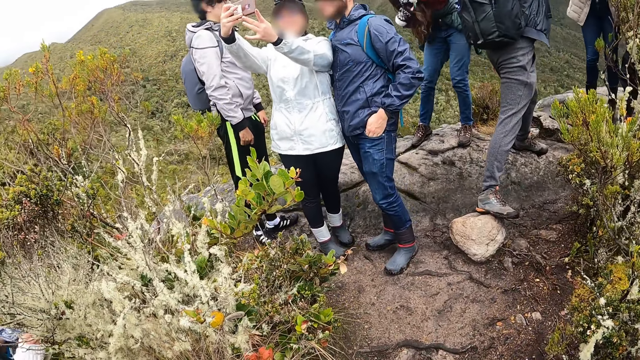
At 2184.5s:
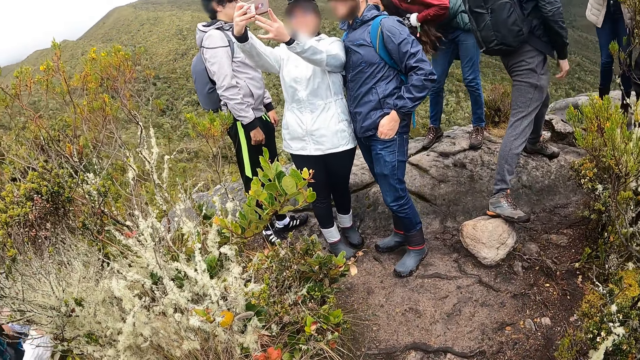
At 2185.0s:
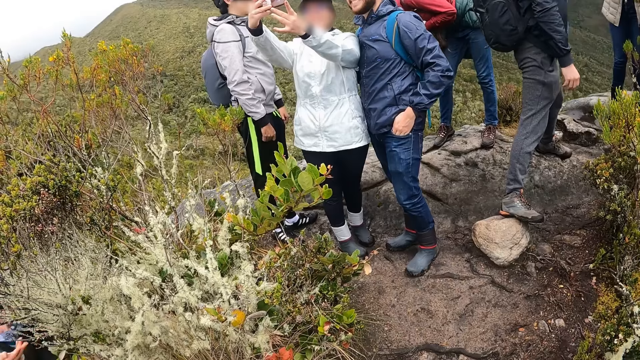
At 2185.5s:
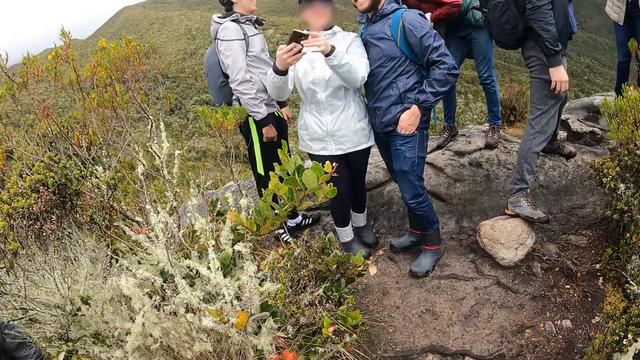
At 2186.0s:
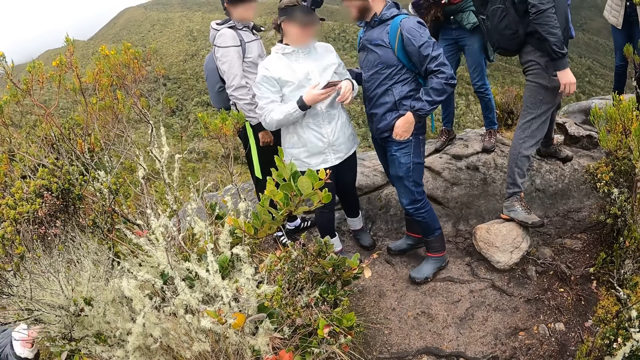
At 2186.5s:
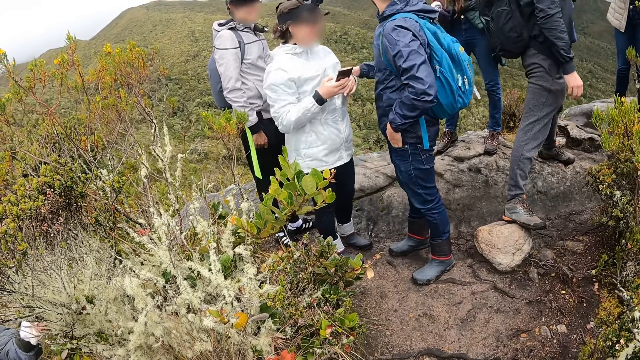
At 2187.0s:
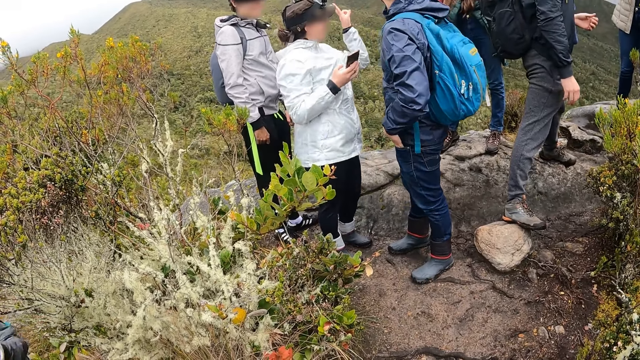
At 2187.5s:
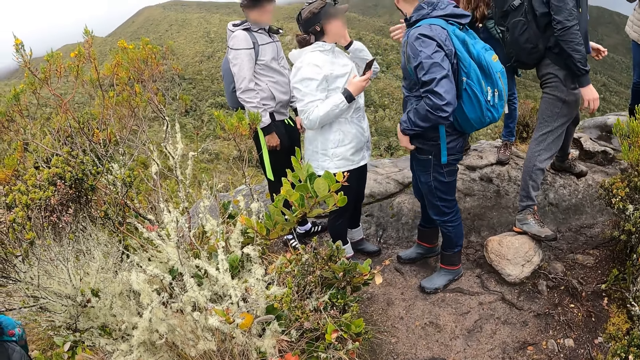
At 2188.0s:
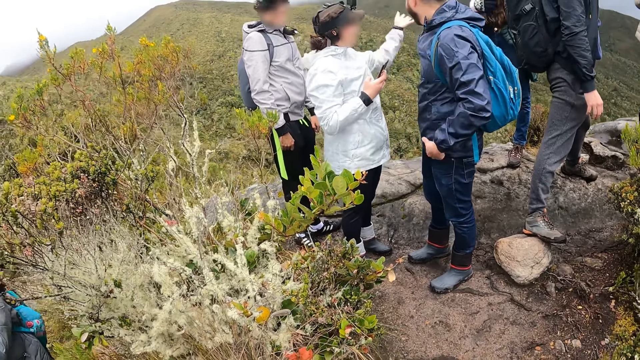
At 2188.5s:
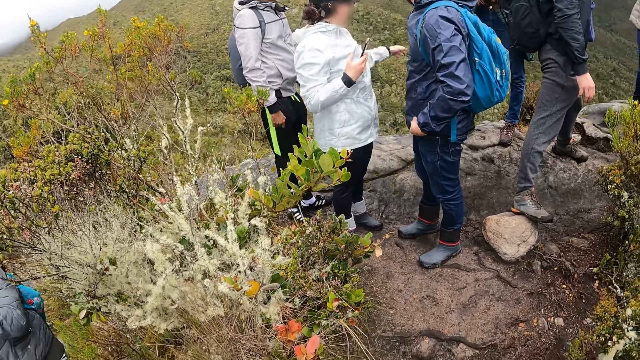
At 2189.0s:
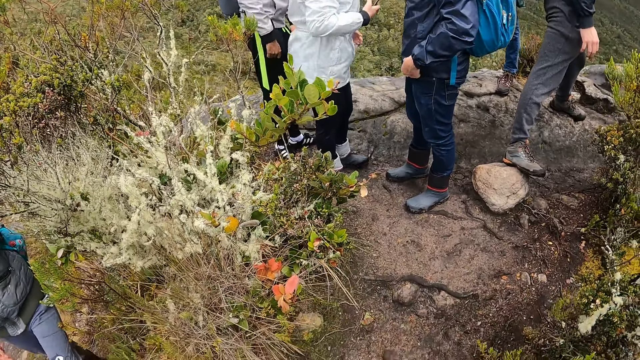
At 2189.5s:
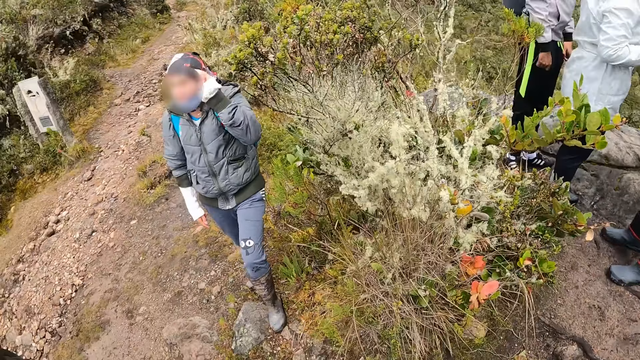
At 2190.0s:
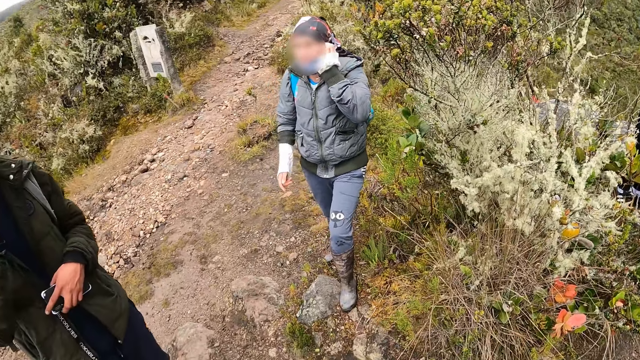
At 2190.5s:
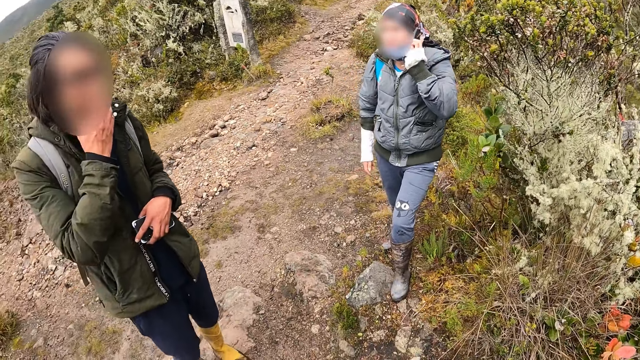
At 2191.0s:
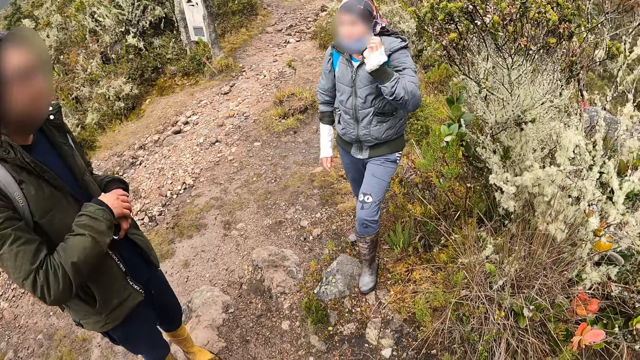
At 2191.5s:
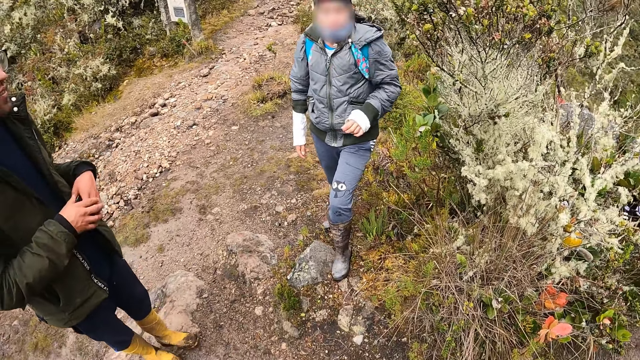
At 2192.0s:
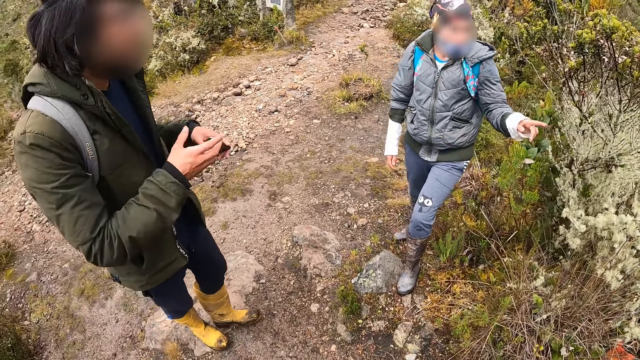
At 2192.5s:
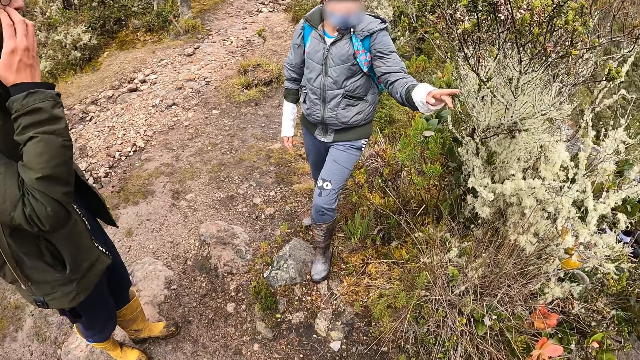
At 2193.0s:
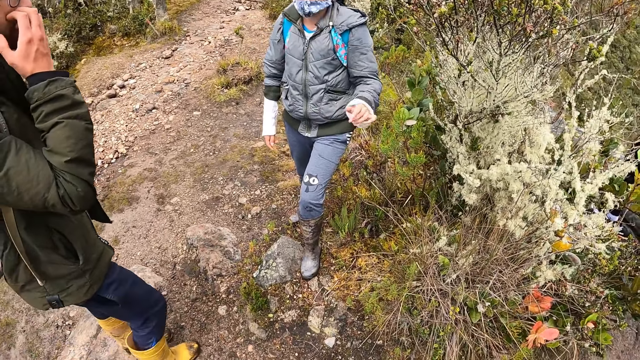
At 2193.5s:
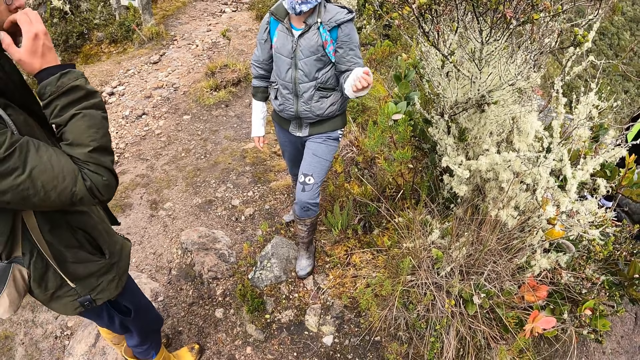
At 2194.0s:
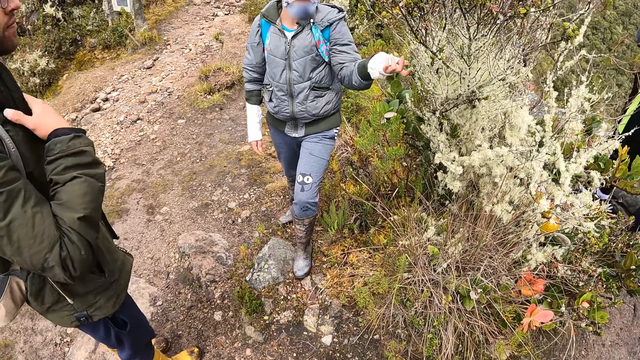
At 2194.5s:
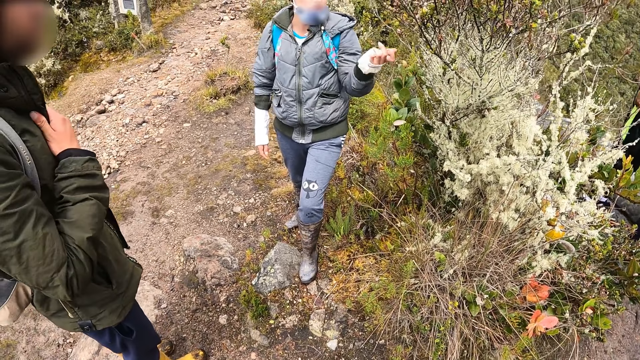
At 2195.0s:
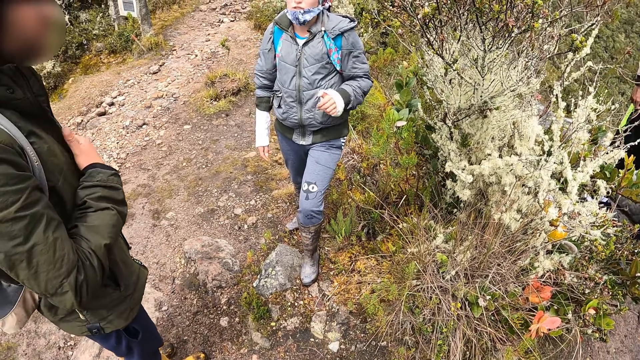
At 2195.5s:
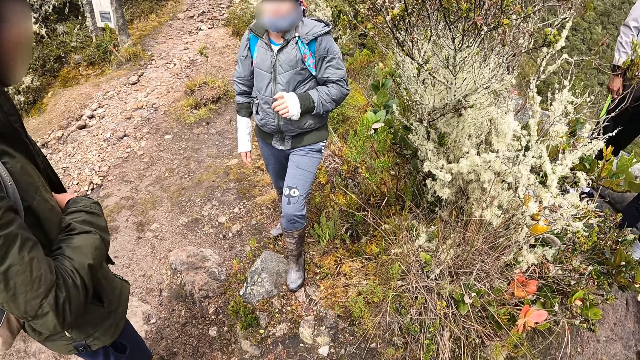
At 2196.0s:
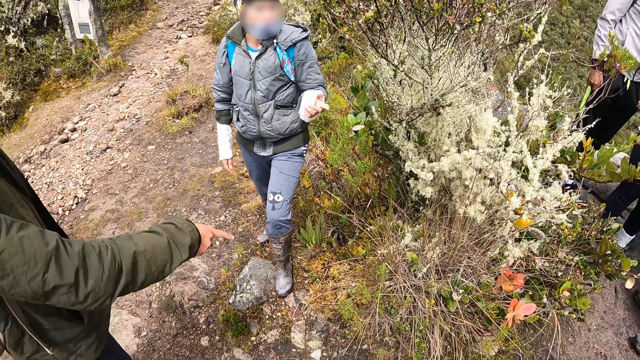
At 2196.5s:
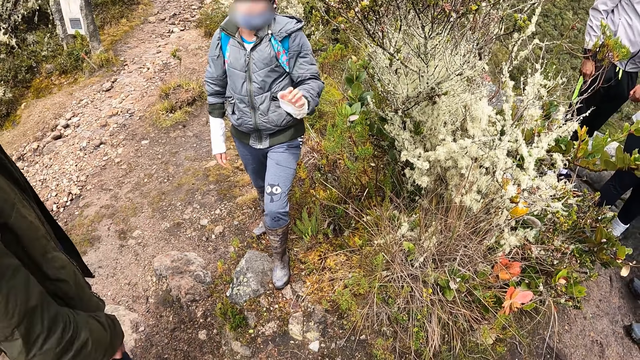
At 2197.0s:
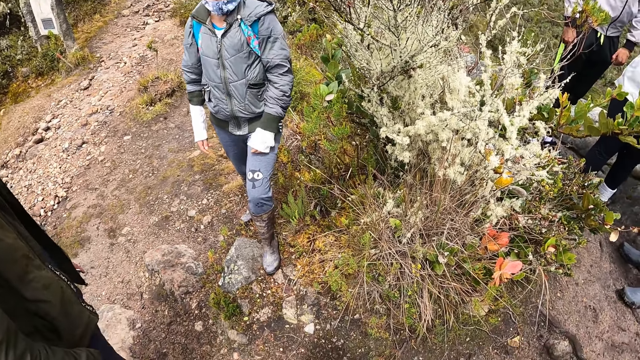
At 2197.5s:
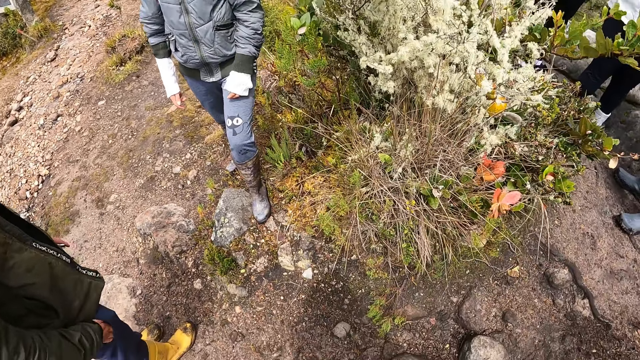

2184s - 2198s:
A woman holds a phone. The woman snaps a selfie with the phone in her hands with a man and another man. The woman operates the phone with her right hand. Another woman converses with the other man and the first woman. The first woman moves a hand. The other man moves his jacket. A third woman scratches her head with her left hand and touches her hair. A third man touches his face. The third man converses with the third woman. The third woman plays with a plant with her left hand. The third man scratches his face with his right hand. The third woman touches a thorn. The third man touches his face, places his right hand on his jacket and holds his jacket. The third man points a finger. The third woman points a finger.

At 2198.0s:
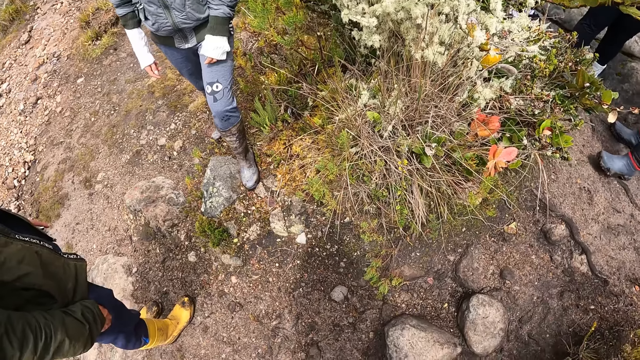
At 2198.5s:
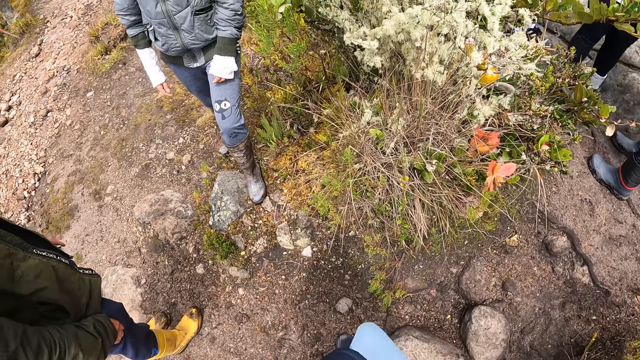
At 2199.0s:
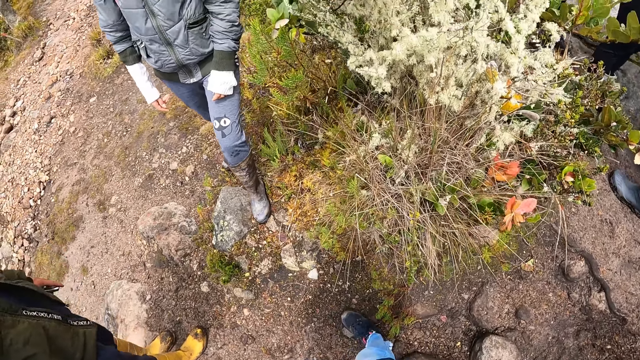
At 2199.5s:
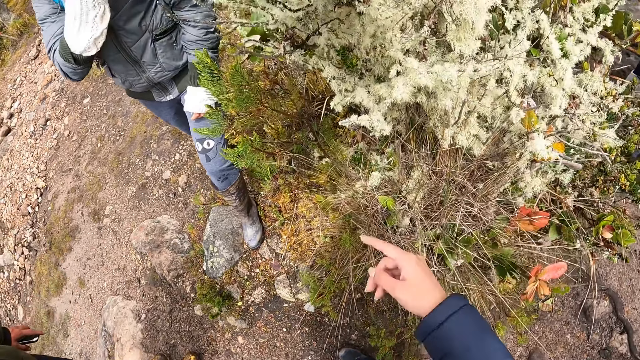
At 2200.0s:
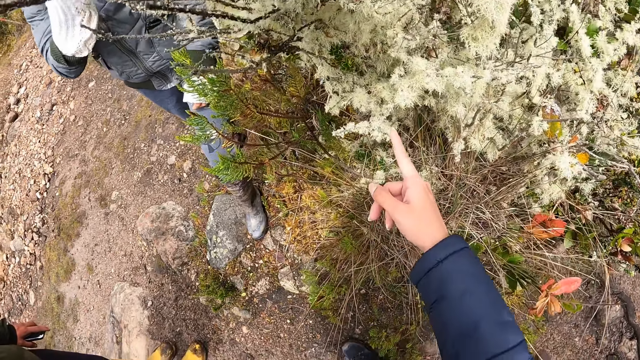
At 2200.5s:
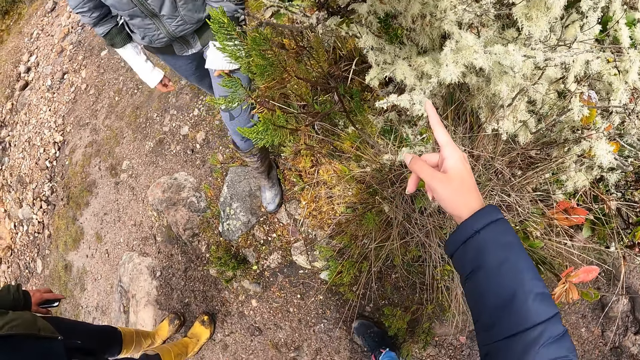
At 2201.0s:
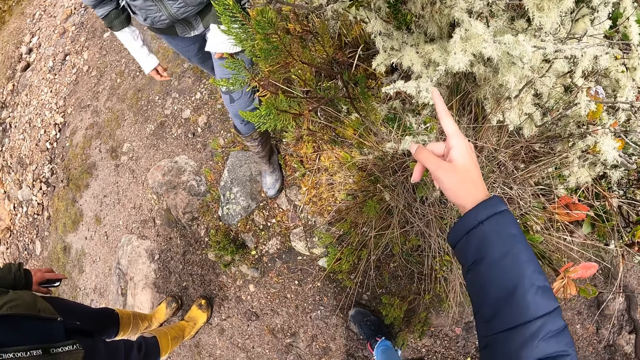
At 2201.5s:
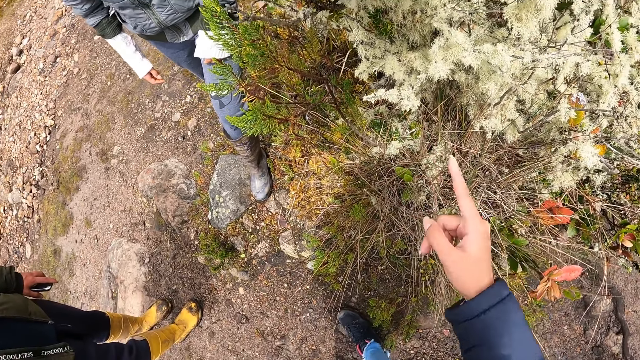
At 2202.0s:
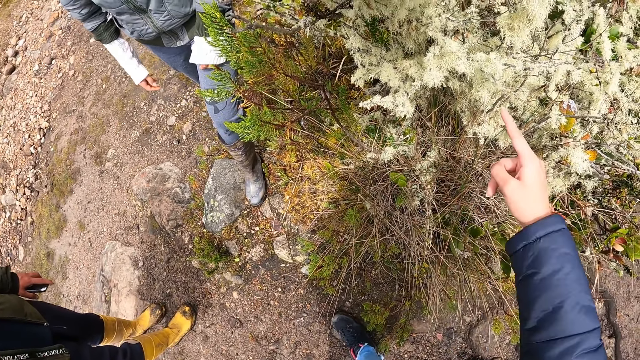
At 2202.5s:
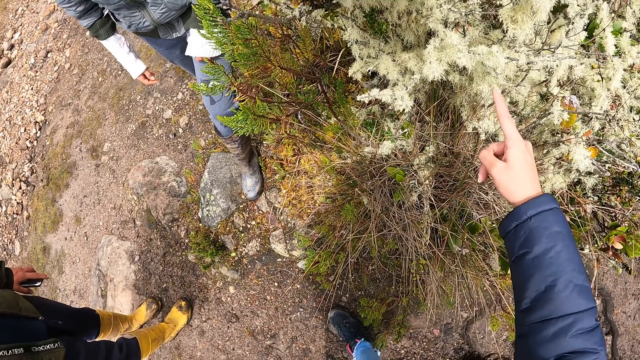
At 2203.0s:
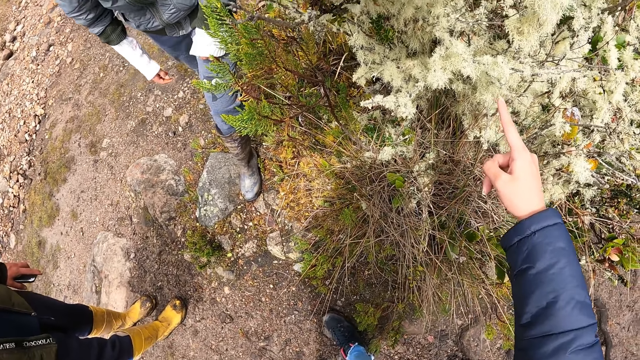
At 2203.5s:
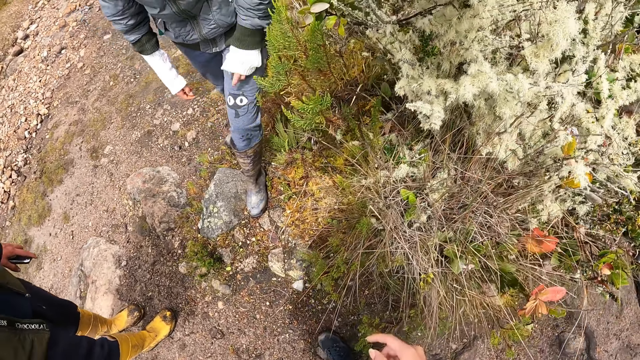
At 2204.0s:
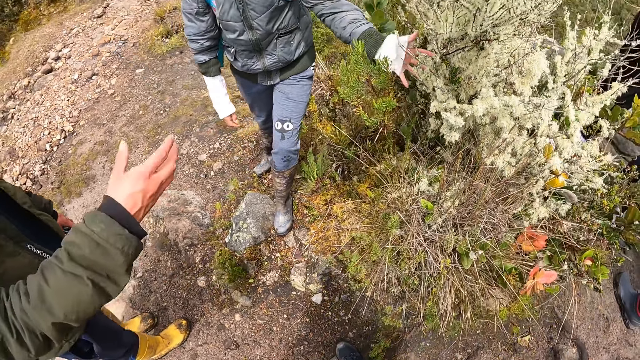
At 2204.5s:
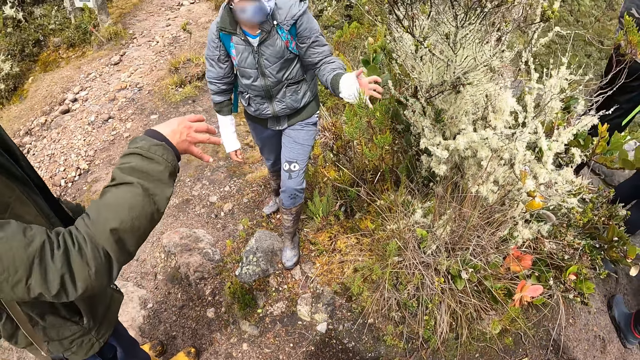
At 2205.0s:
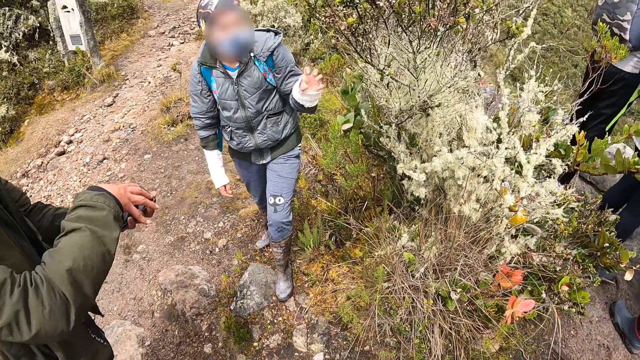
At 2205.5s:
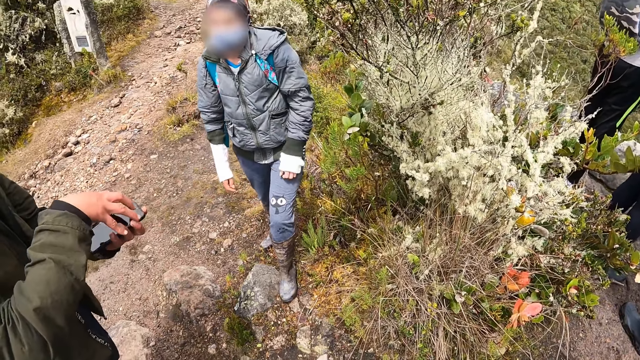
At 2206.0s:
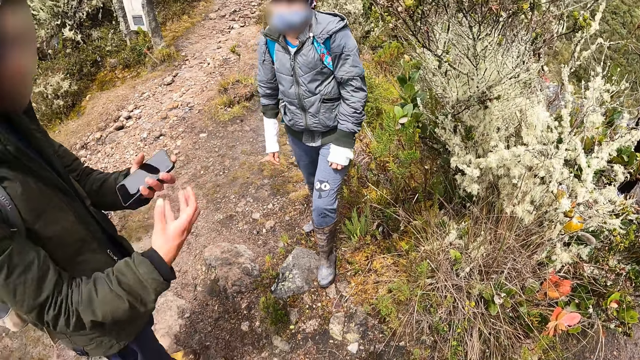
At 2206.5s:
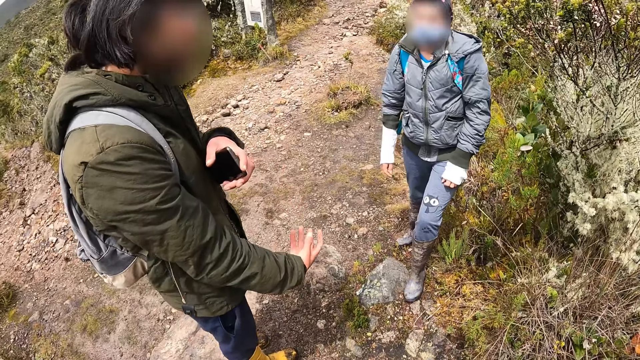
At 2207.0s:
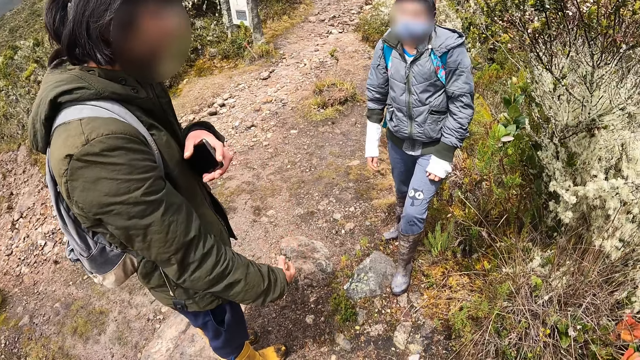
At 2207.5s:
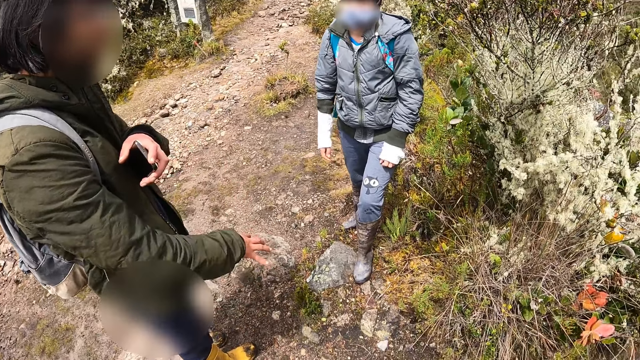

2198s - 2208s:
The camera wearer looks at the grass. She converses with a woman and a man. She touches a plant with her right hand. The woman brushes the plant with her left hand. The man gesticulates with his right hand. The woman moves a hand. The man converses with the woman and the camera wearer.
